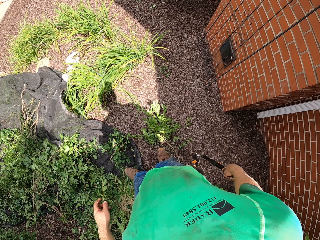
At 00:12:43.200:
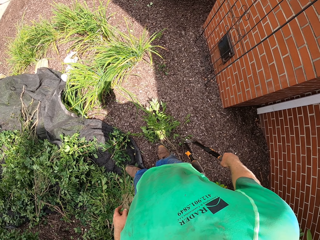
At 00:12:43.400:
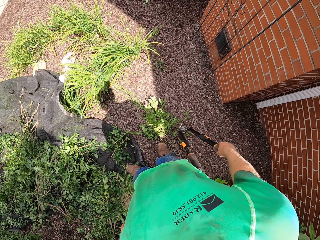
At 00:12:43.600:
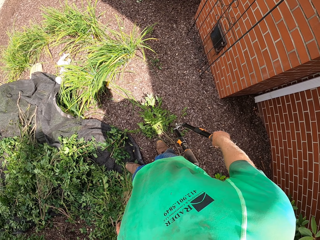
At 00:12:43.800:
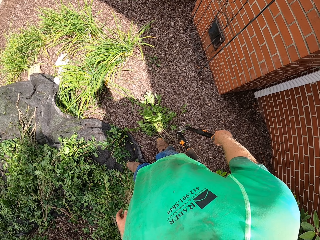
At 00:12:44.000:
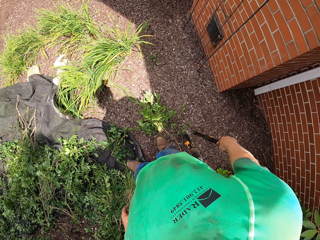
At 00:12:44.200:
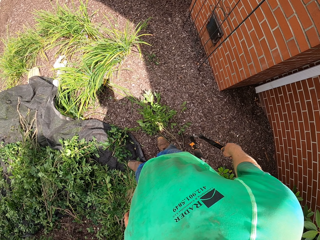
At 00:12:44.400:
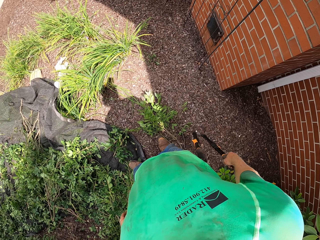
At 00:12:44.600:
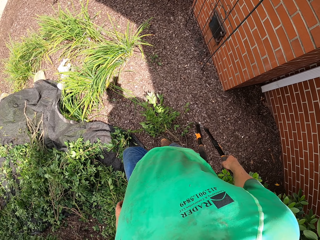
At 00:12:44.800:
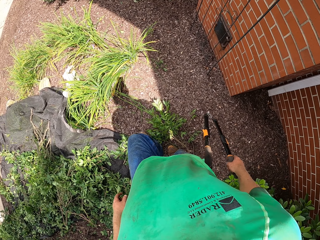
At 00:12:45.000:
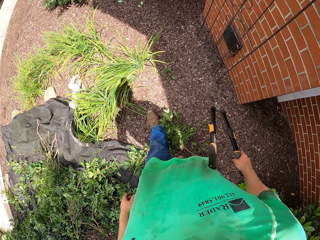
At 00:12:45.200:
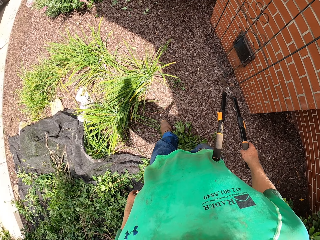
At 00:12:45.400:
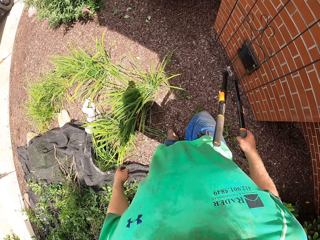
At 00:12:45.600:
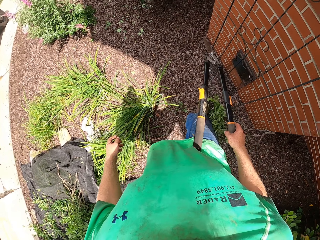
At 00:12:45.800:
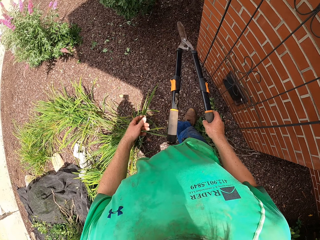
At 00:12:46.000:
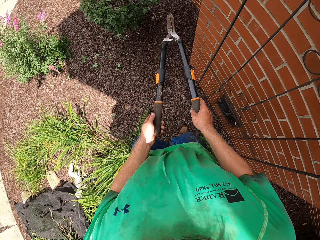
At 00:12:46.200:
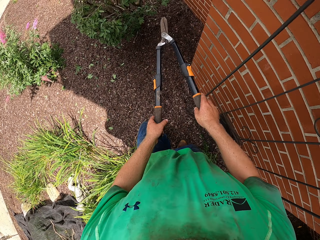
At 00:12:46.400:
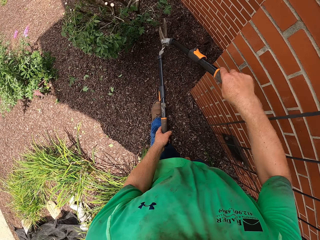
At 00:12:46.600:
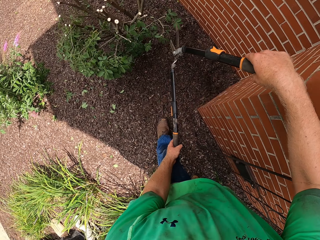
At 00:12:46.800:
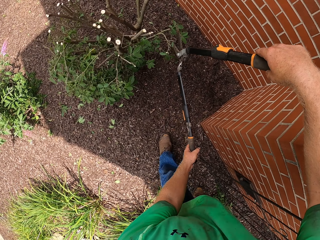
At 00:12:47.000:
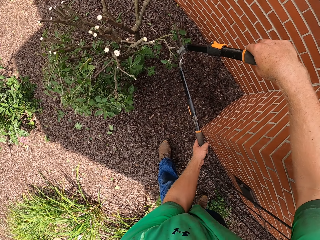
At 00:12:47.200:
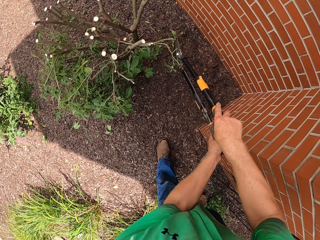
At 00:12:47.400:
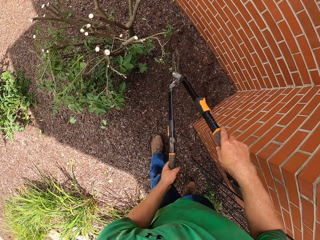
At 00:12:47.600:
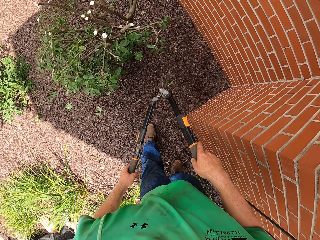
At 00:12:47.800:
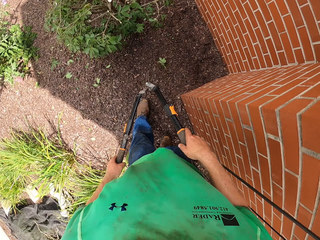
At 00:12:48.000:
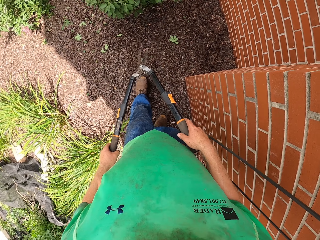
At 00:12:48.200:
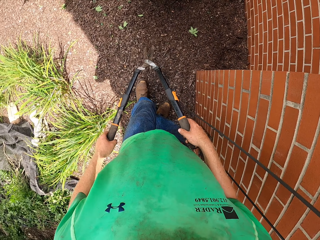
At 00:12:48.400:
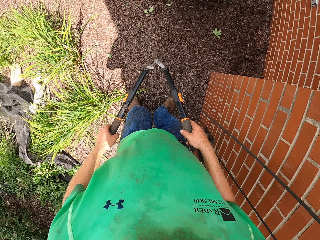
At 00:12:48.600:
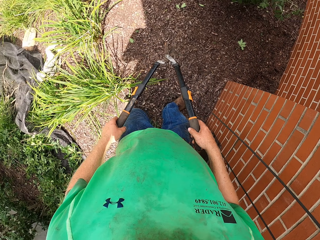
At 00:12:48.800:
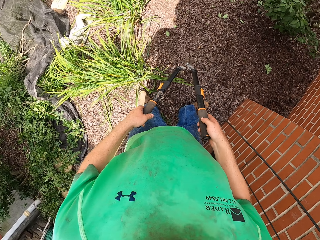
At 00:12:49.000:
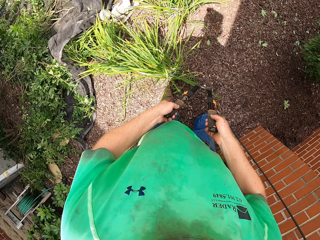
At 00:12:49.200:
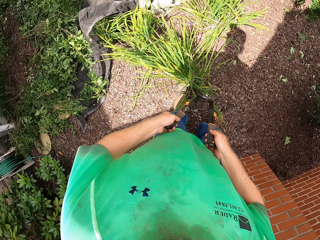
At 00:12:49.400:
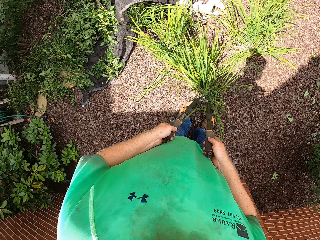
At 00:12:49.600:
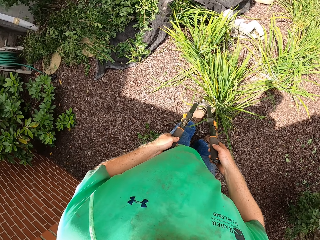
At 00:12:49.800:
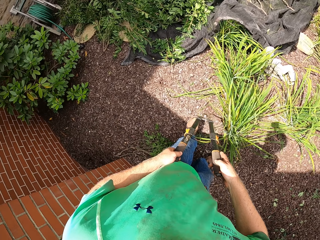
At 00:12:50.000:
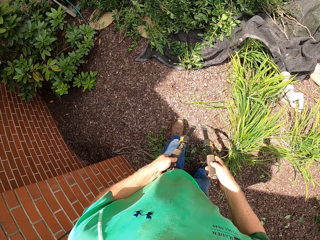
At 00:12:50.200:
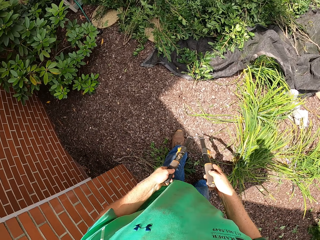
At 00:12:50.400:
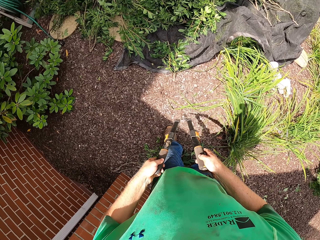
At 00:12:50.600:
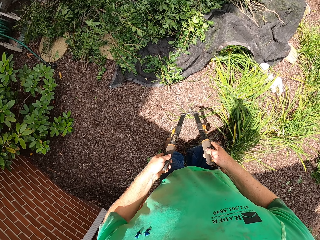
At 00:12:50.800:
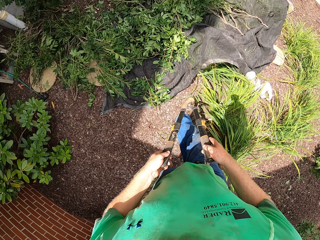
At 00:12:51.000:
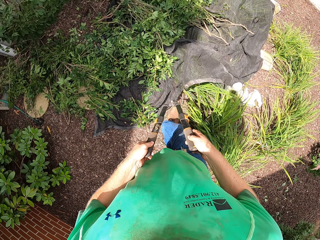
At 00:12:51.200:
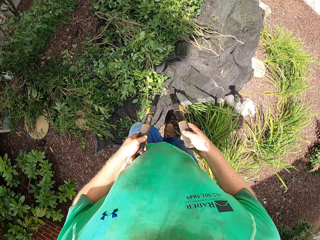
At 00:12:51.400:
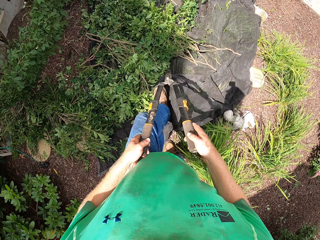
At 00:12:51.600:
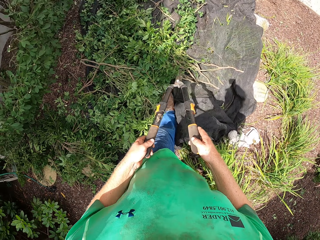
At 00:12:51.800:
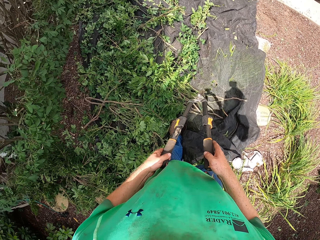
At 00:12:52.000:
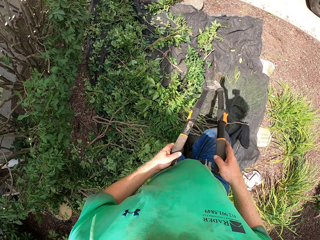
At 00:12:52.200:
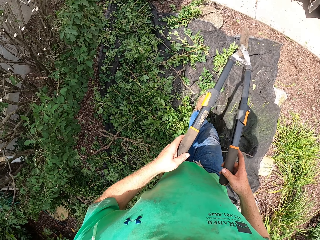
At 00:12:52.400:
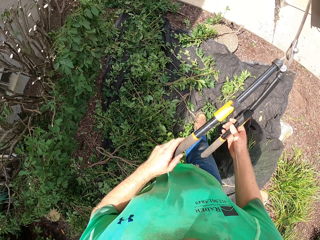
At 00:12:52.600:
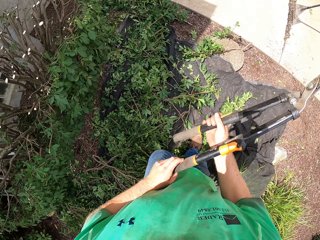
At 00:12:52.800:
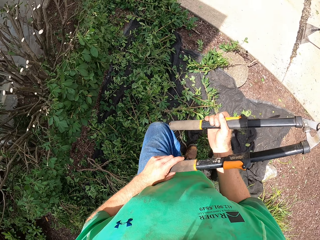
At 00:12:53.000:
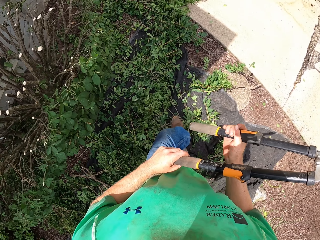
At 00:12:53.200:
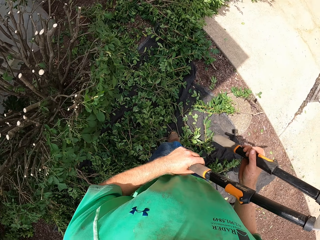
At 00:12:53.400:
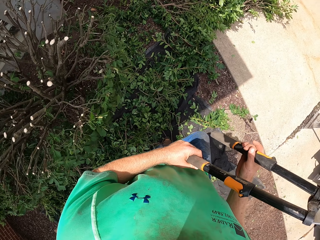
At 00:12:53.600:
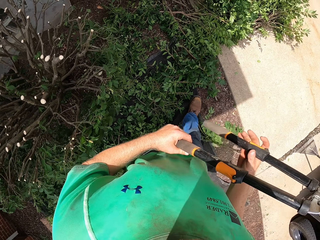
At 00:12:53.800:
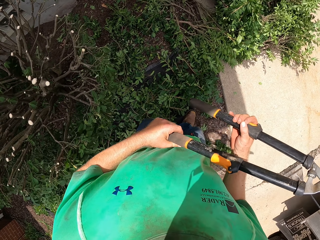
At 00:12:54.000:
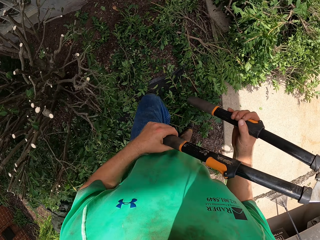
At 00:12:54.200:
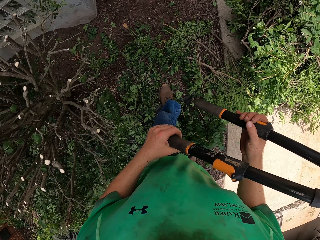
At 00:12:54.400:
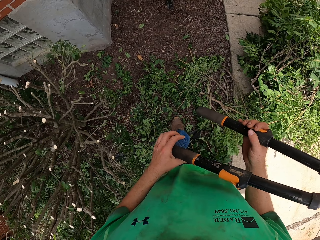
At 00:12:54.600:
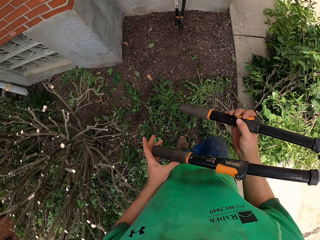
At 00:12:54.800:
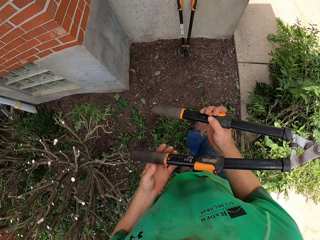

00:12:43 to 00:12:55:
The camera wearer cuts the branches with a shear.

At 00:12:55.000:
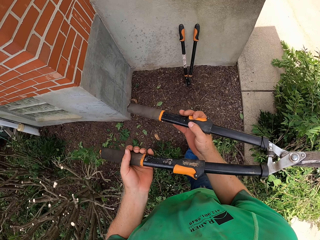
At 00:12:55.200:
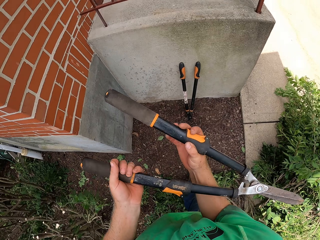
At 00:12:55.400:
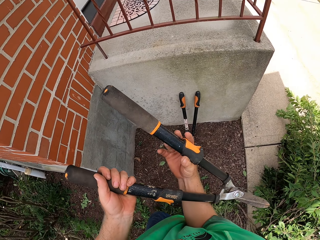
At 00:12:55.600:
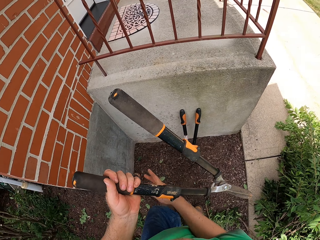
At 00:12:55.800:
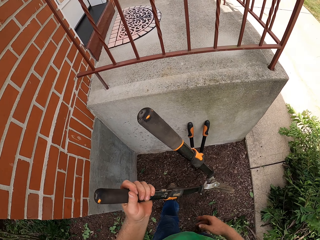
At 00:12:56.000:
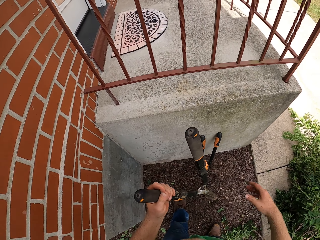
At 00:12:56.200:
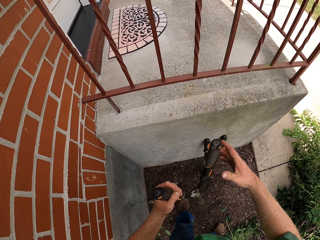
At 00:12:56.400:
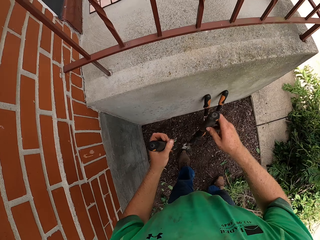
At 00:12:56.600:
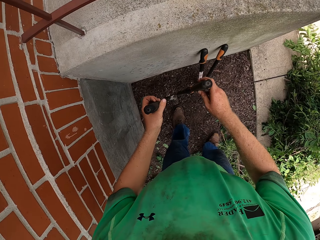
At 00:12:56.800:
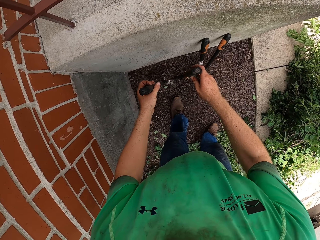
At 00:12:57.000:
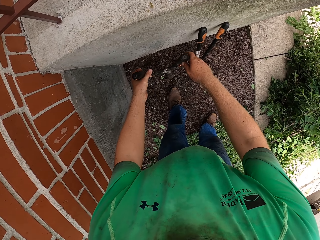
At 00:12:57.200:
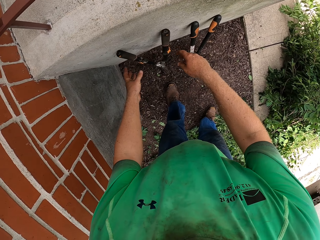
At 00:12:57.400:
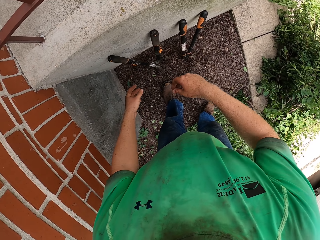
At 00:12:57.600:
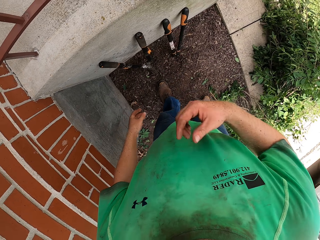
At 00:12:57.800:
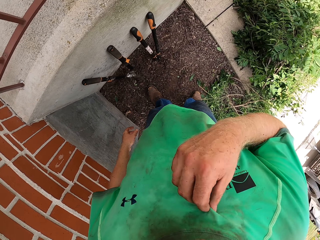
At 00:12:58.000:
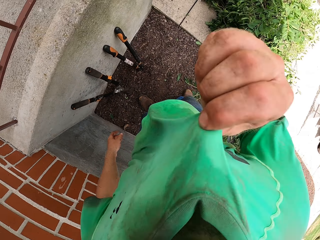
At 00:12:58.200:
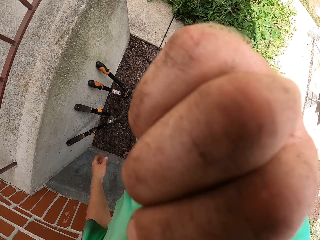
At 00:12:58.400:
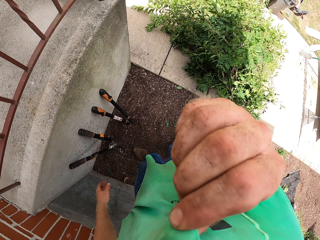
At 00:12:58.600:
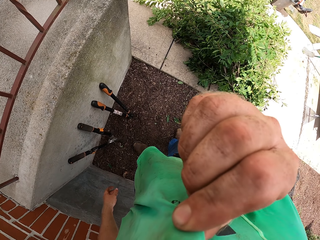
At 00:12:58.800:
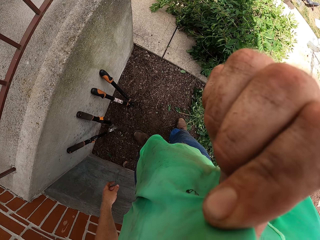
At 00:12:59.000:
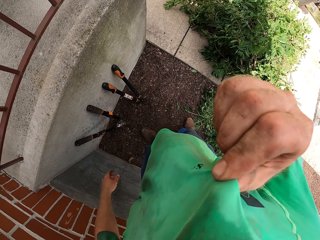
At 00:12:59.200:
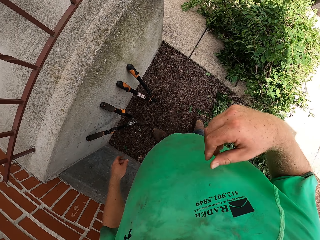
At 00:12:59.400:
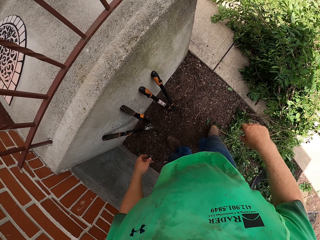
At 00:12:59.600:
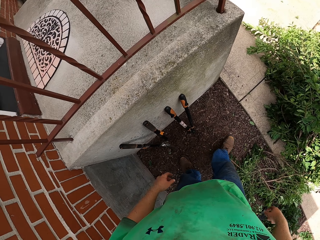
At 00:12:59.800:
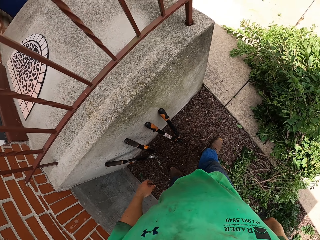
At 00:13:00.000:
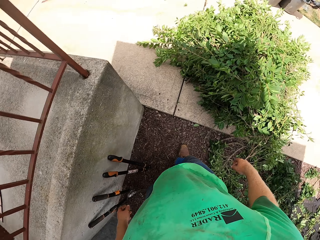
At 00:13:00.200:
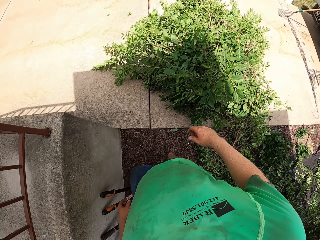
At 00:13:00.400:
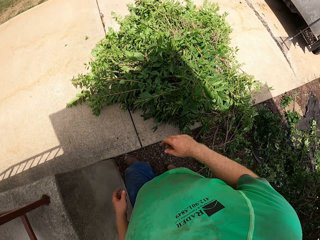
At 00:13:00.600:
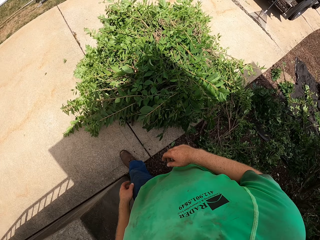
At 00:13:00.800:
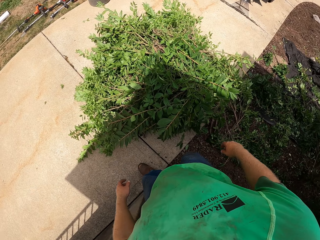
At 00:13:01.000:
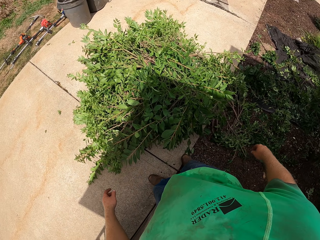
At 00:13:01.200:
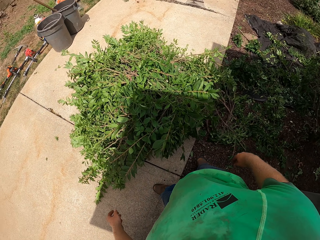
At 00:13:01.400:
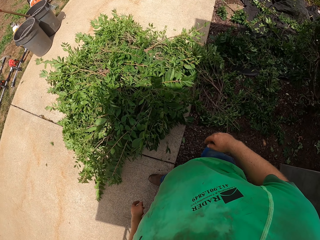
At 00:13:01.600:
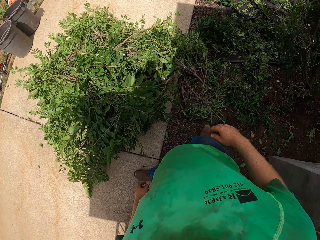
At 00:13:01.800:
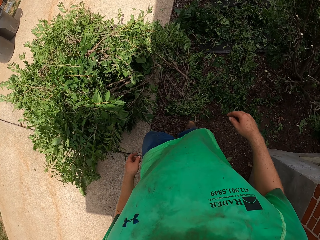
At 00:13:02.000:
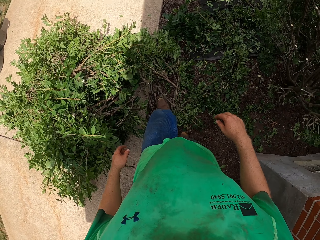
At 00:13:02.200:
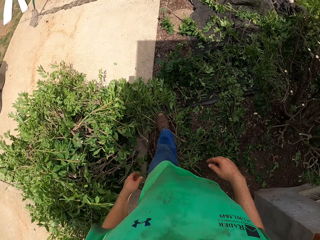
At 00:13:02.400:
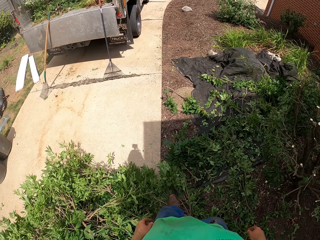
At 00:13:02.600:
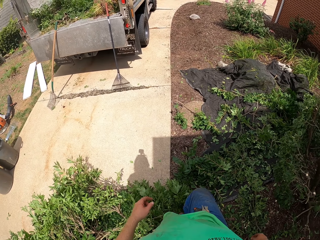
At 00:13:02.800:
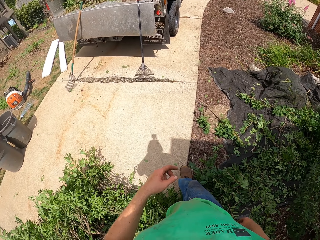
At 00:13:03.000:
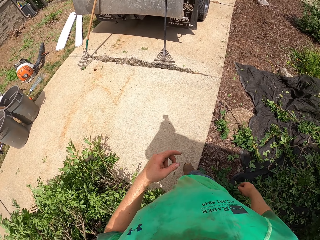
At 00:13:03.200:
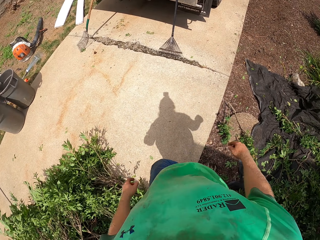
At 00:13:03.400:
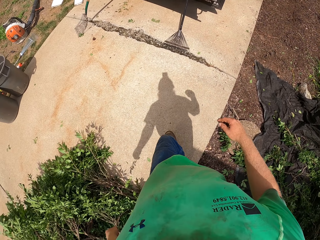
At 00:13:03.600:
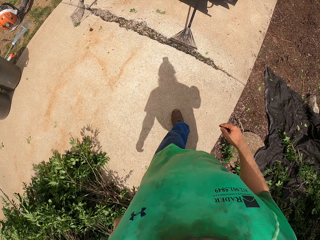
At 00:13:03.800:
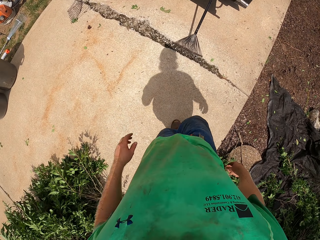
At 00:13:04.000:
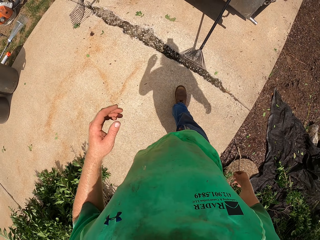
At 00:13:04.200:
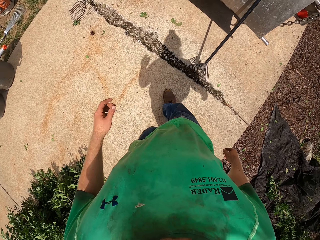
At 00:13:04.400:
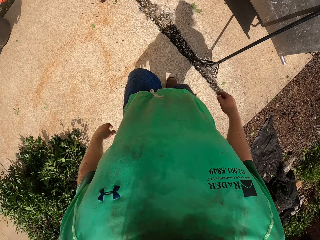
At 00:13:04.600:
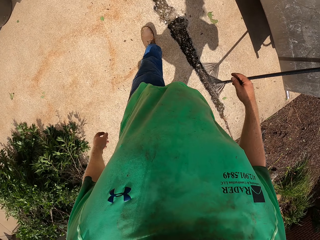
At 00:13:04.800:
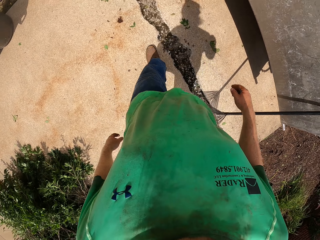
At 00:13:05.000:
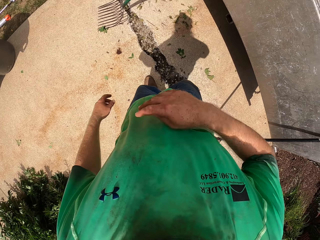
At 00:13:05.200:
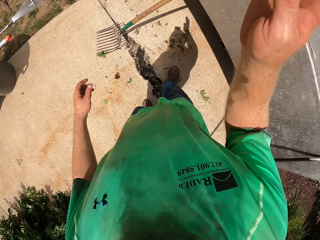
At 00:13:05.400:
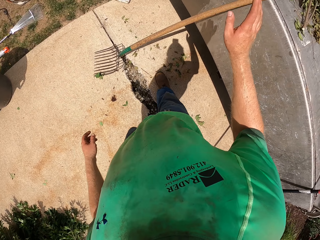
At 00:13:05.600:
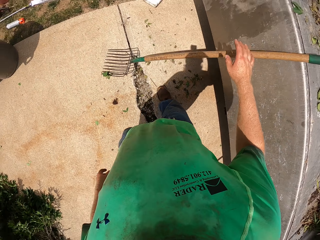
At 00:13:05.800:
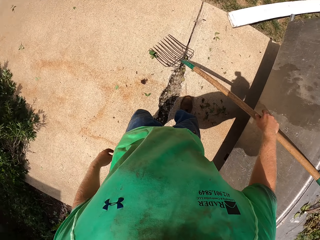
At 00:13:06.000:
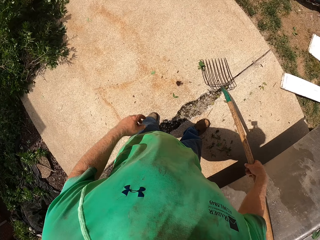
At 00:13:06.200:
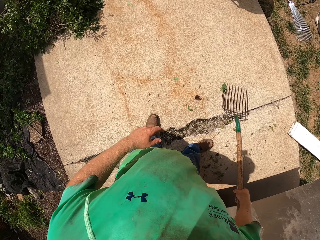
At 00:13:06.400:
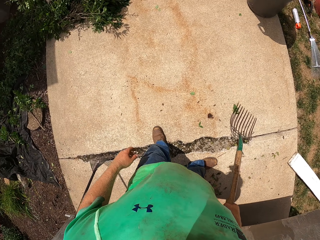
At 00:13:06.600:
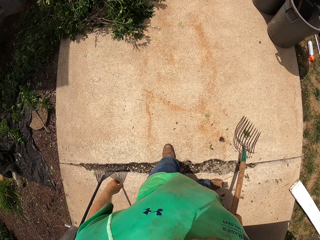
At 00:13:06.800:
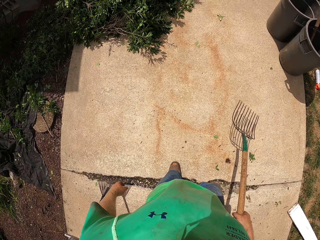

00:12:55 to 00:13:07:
The camera wearer puts the shear on the wall with both hands. He touches his t-shirt with his right hand. He raises his right hand.
